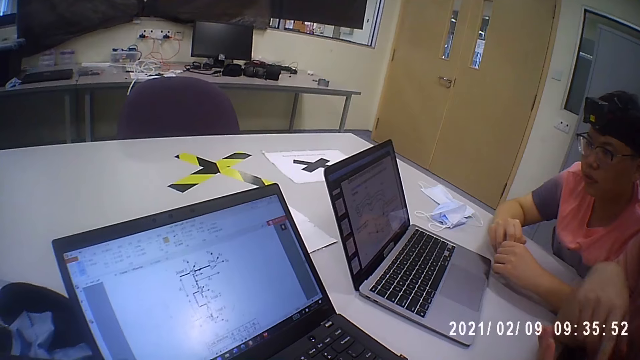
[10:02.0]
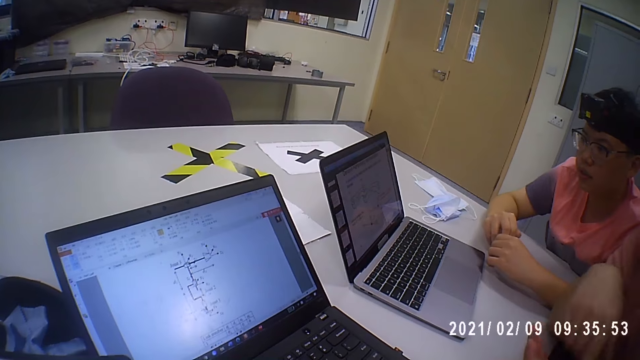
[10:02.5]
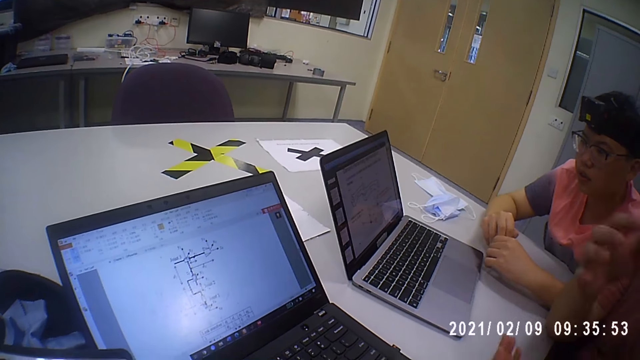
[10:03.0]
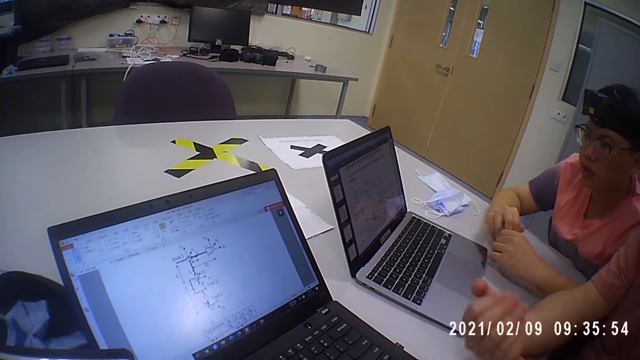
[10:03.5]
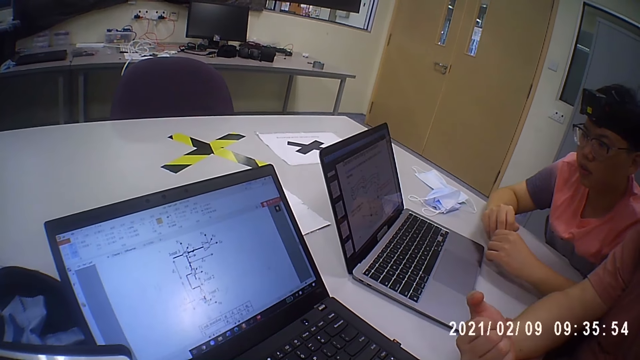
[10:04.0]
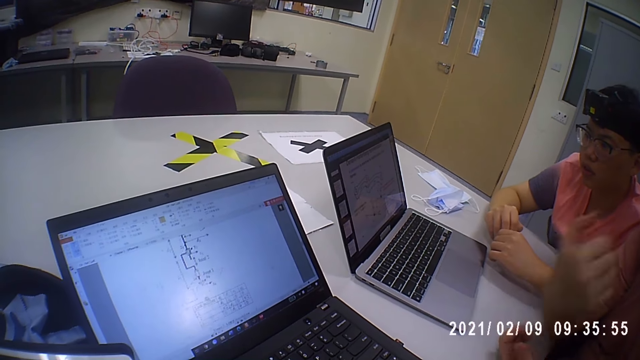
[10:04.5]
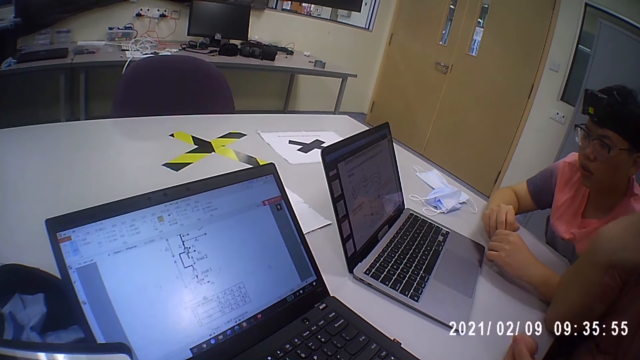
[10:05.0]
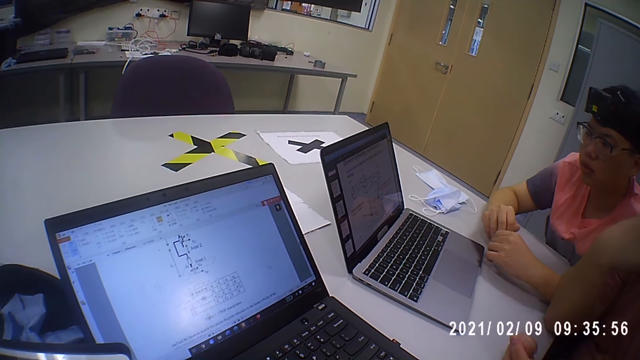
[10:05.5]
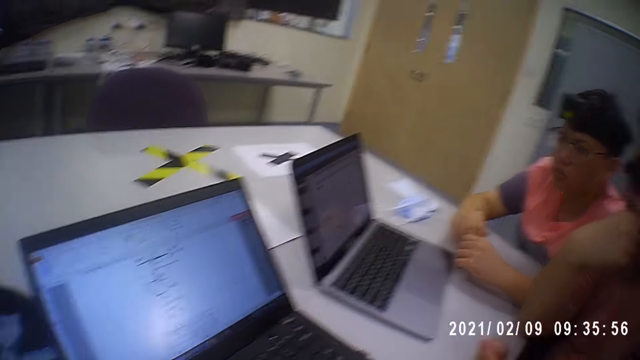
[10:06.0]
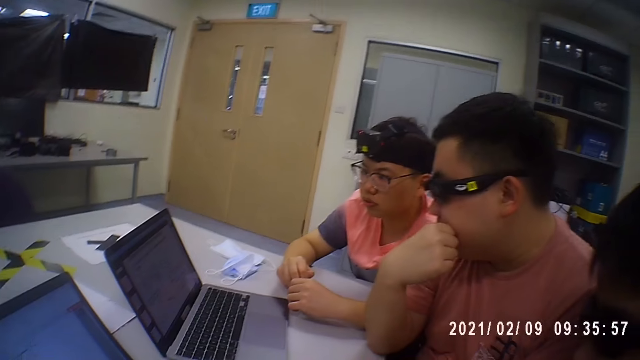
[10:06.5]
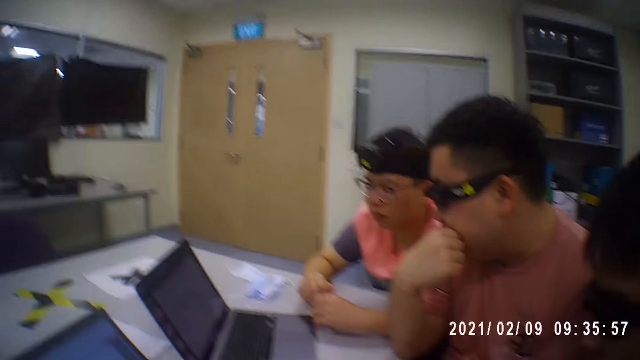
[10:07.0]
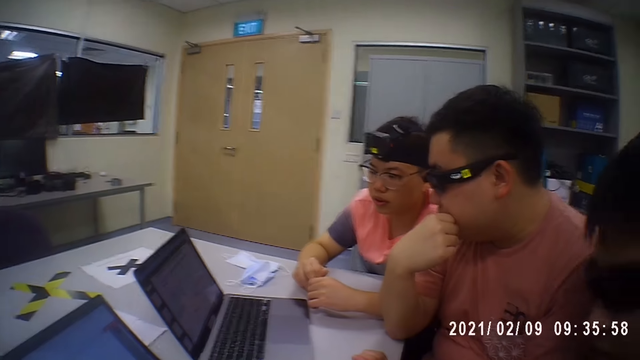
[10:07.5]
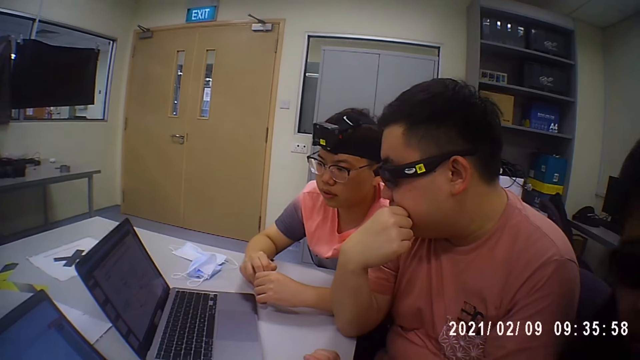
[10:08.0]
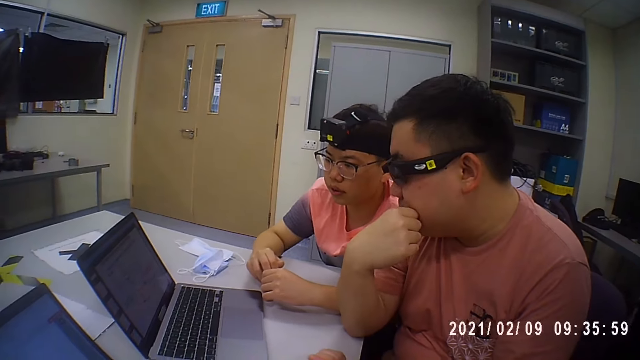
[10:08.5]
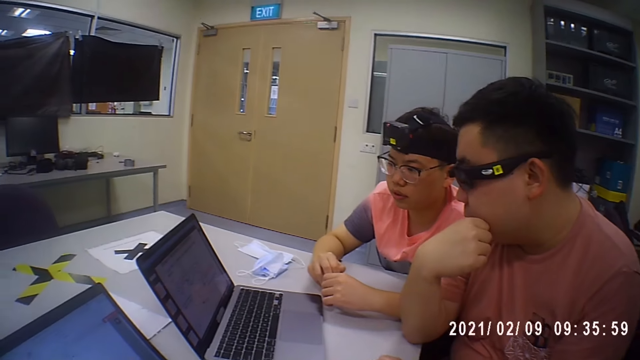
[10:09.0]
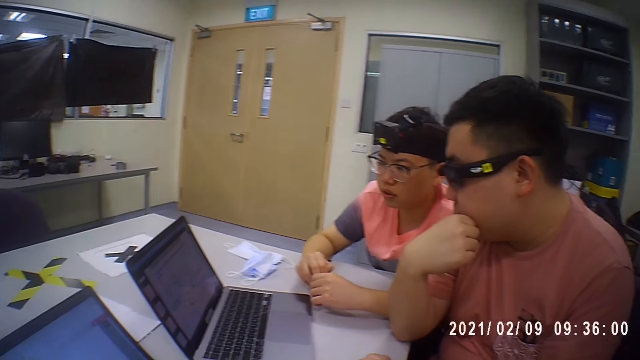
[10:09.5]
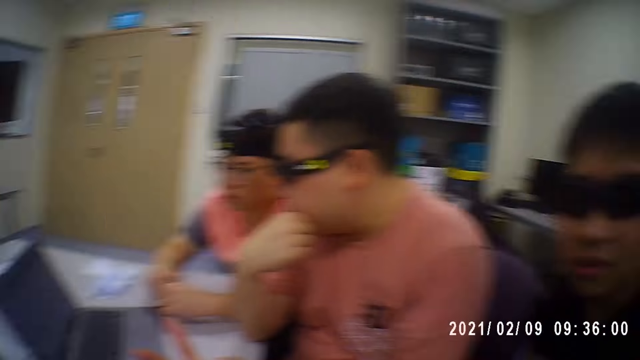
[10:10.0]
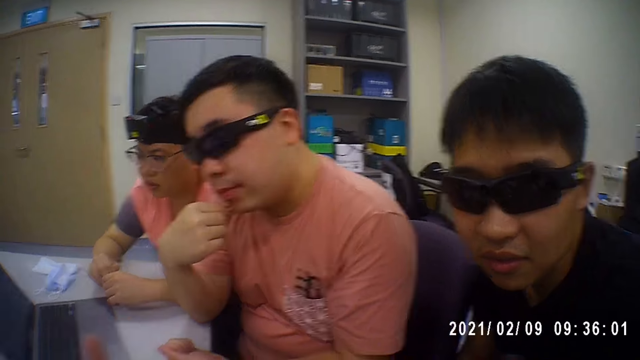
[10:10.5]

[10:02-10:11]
A man gestures. He touches his face with his right hand.

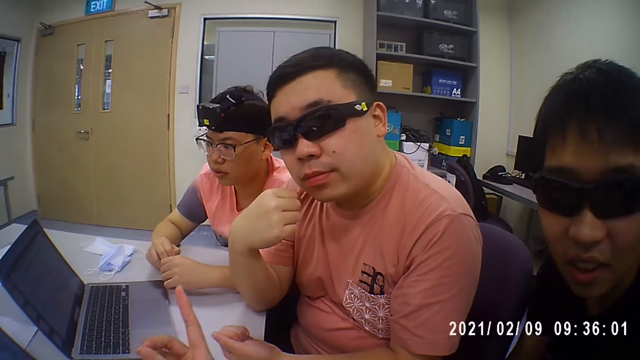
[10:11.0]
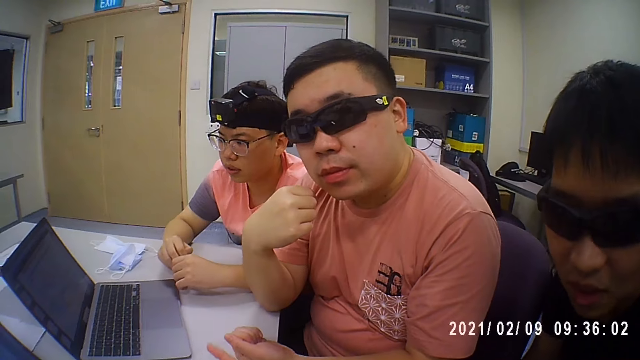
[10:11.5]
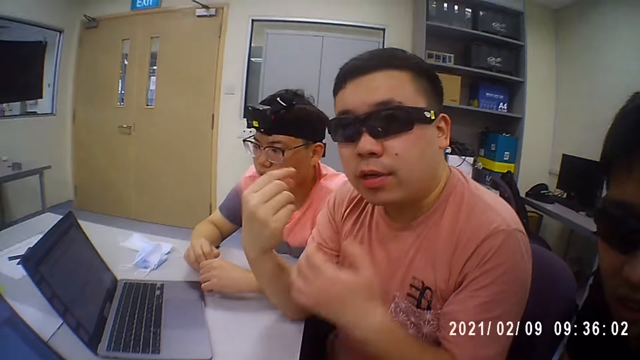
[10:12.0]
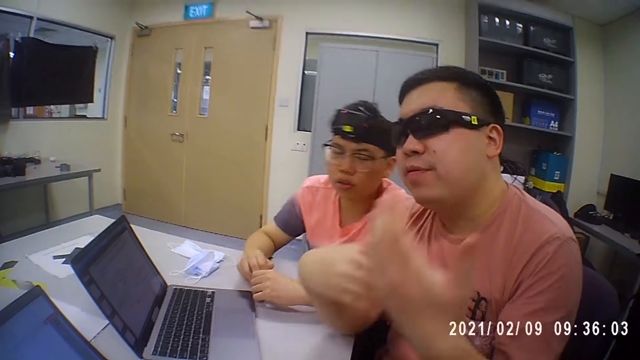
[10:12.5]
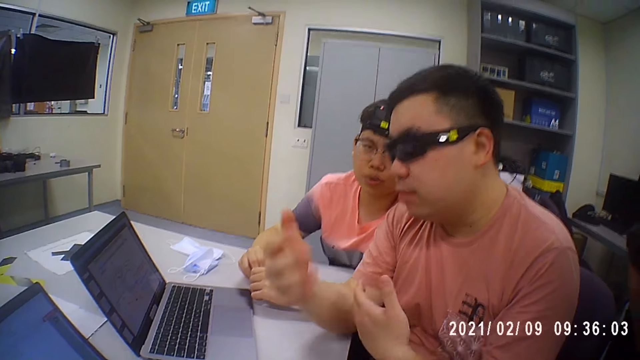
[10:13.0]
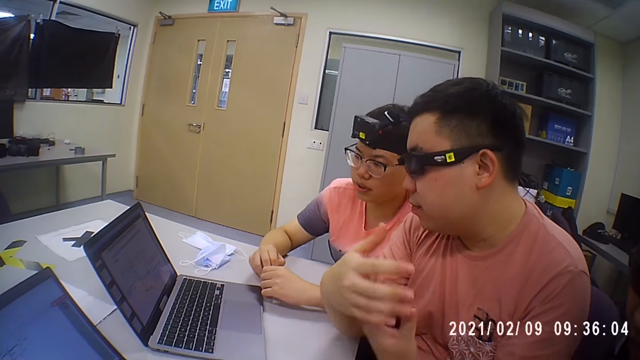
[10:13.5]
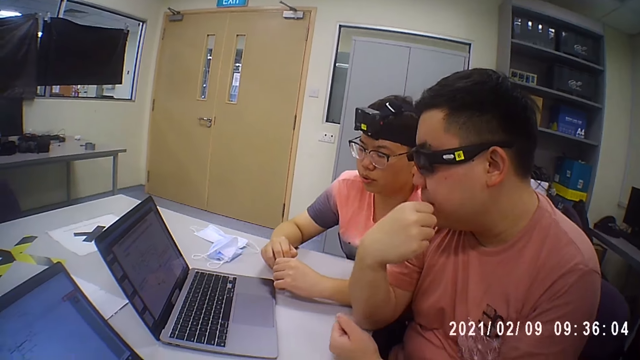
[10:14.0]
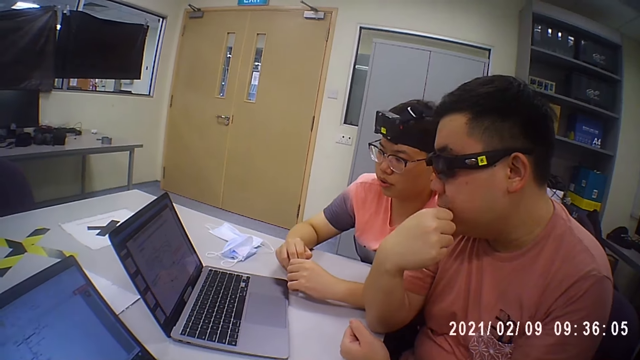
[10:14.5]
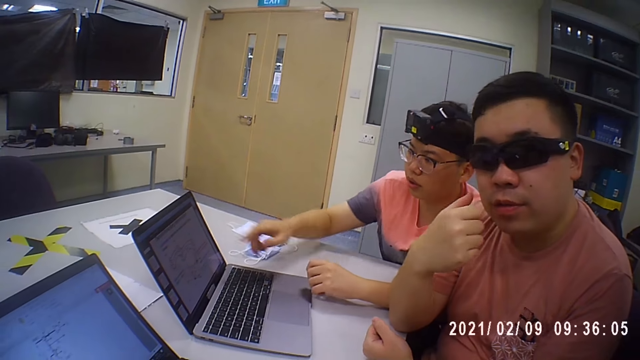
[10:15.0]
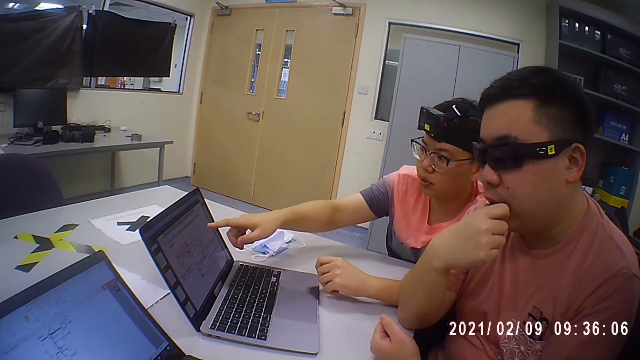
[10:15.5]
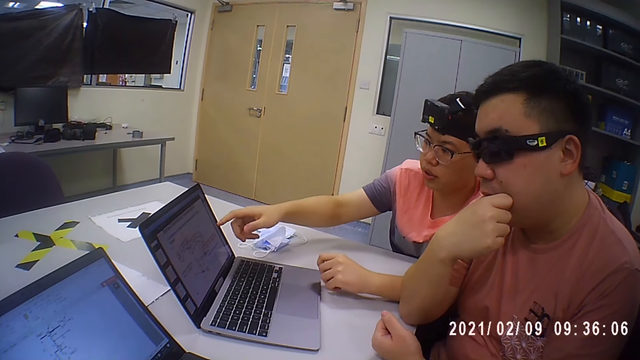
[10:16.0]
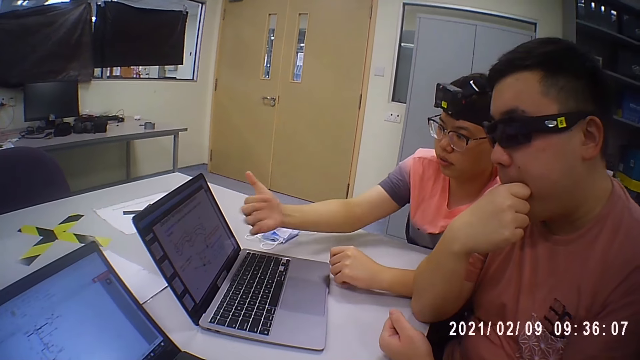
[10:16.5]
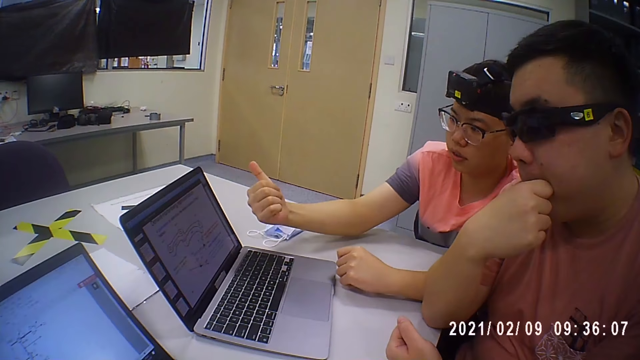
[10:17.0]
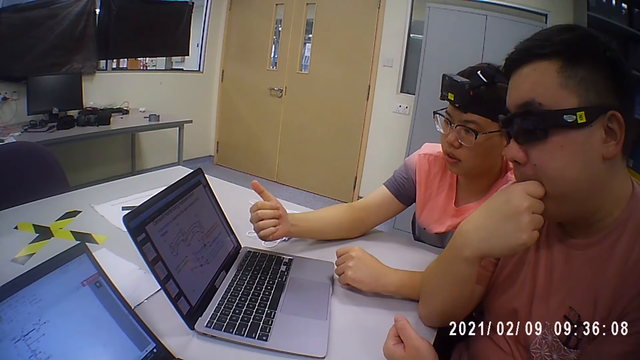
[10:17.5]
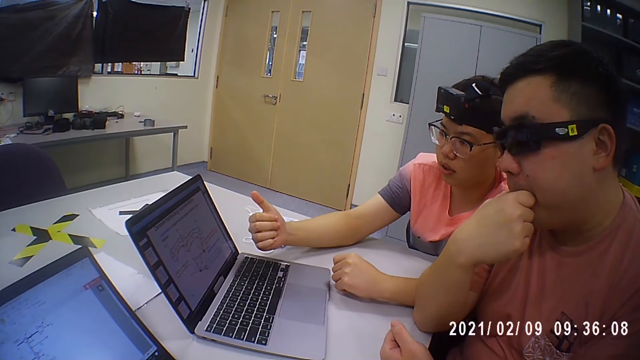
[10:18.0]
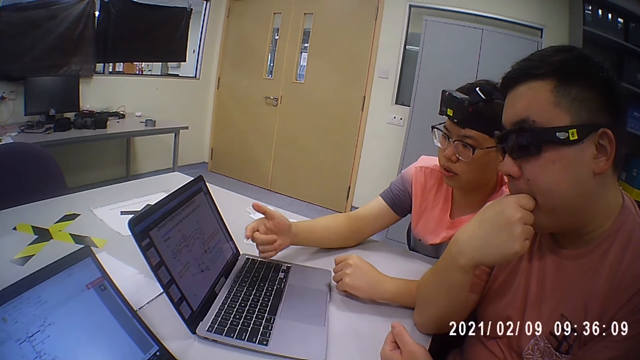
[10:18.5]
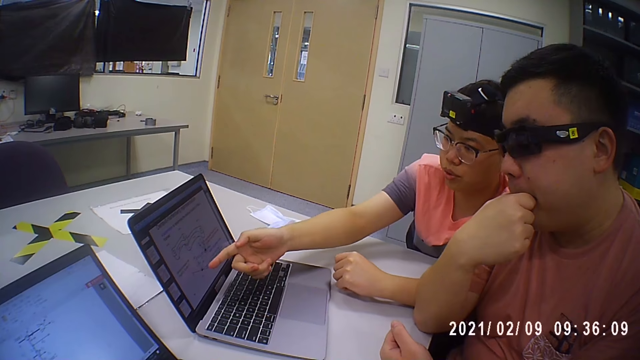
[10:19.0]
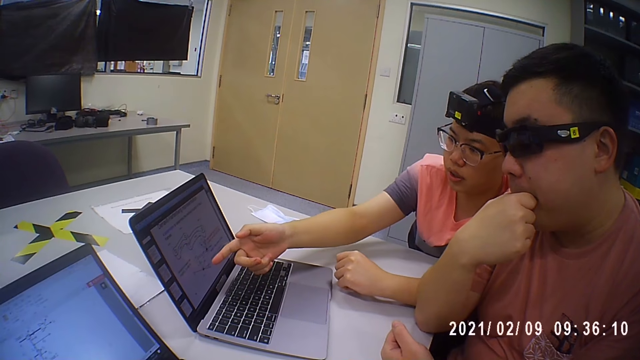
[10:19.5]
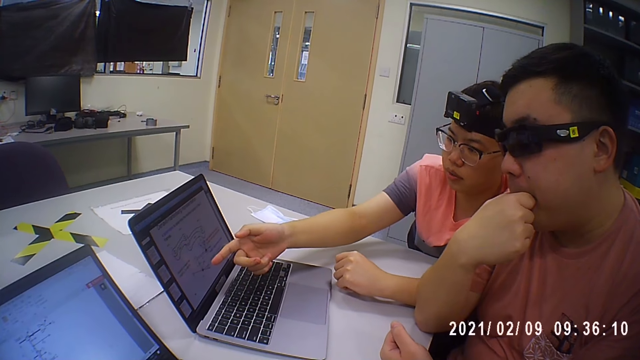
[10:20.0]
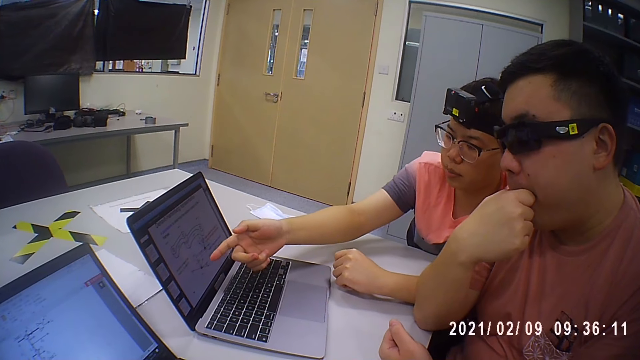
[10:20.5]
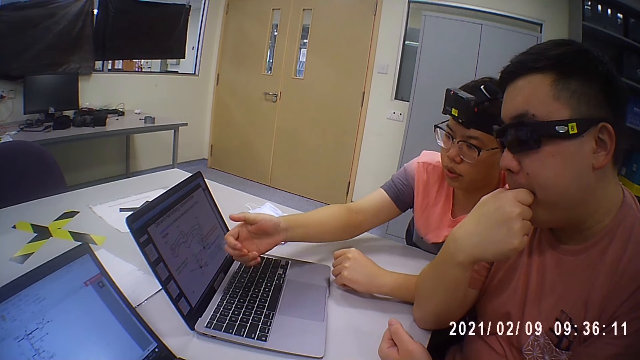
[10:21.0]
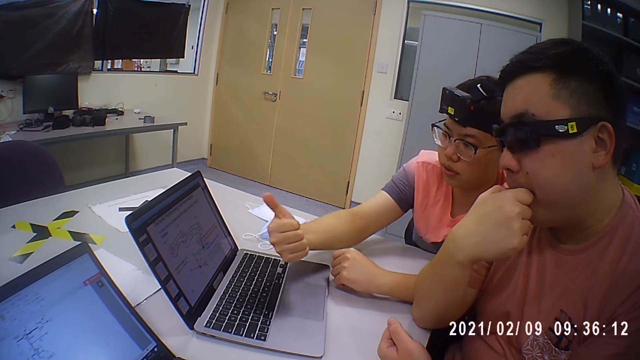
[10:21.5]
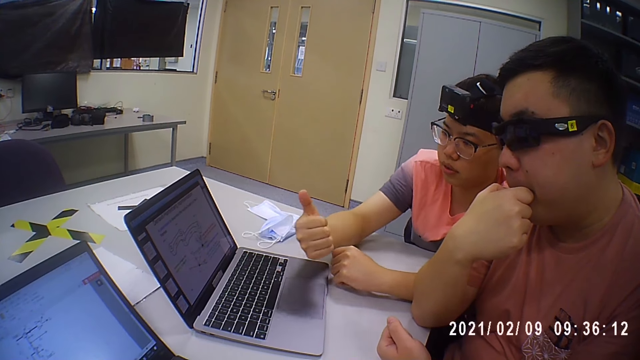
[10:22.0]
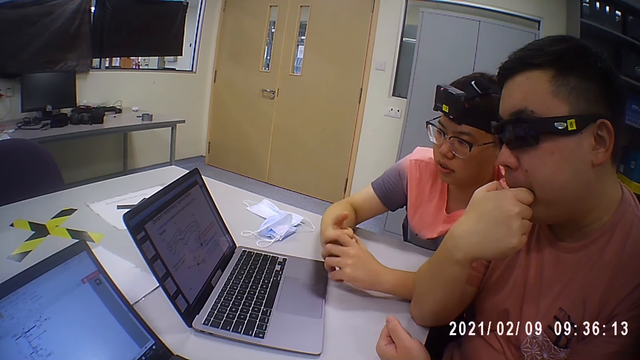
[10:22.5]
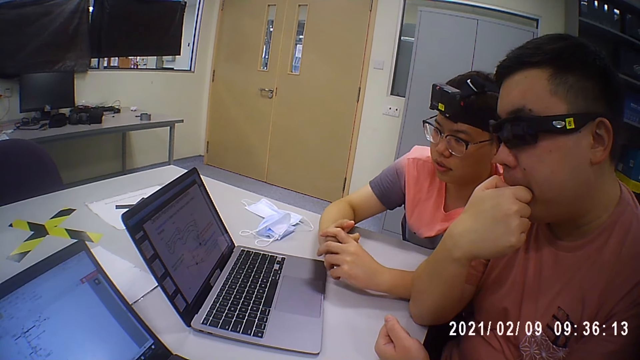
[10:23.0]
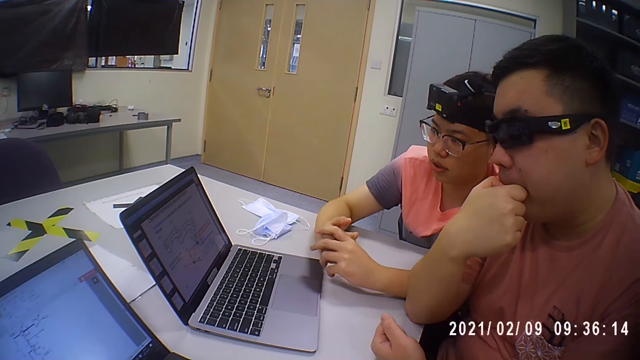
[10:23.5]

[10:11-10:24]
A man interacts with the camera wearer. Another man interacts with the camera wearer and gestures. A third man points at the laptop. The third man interacts with the camera wearer.
